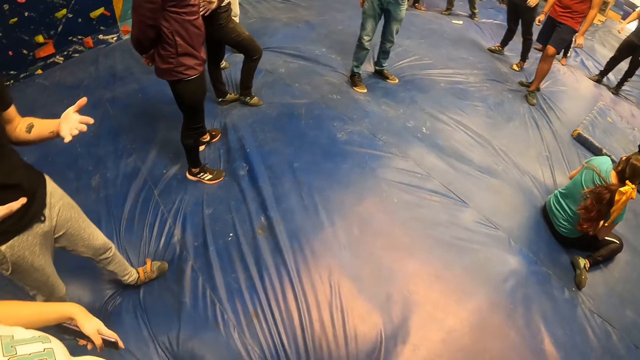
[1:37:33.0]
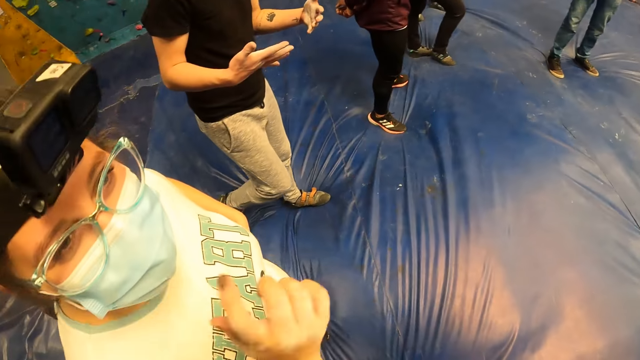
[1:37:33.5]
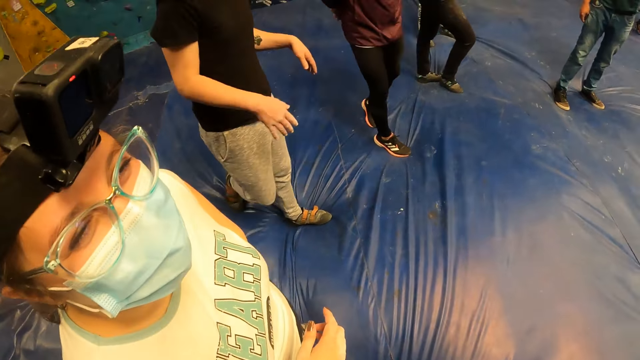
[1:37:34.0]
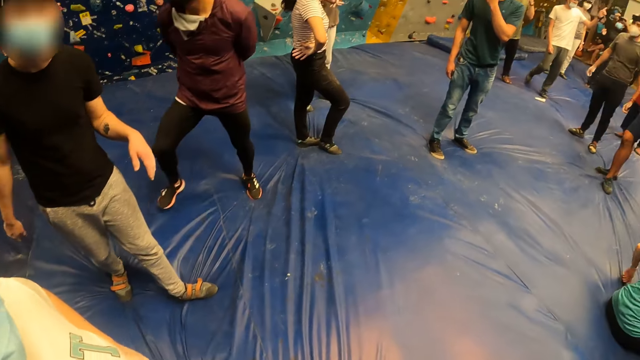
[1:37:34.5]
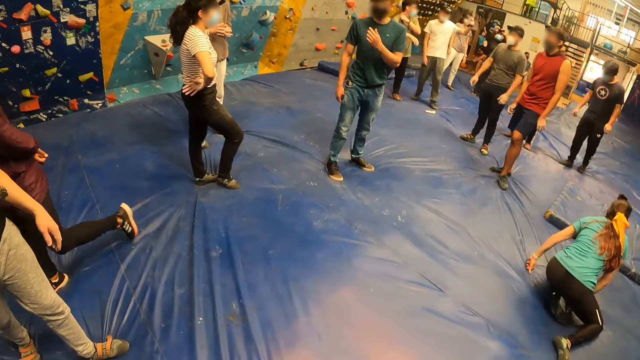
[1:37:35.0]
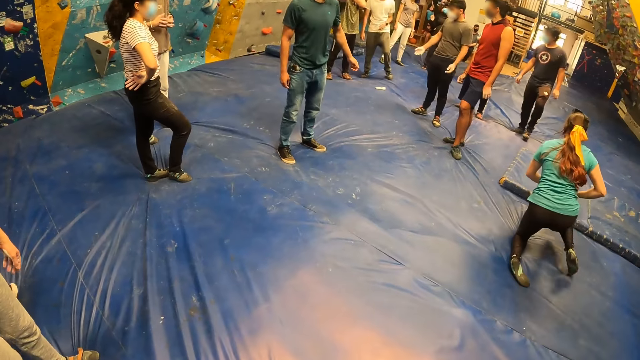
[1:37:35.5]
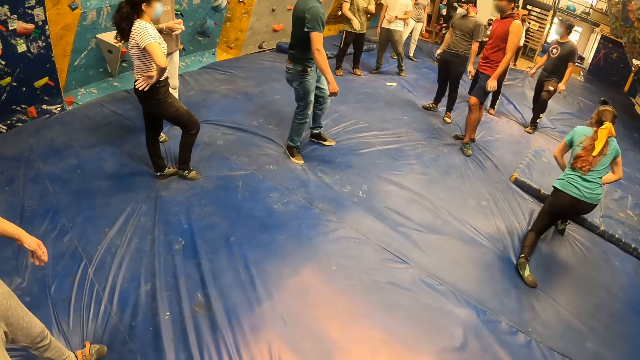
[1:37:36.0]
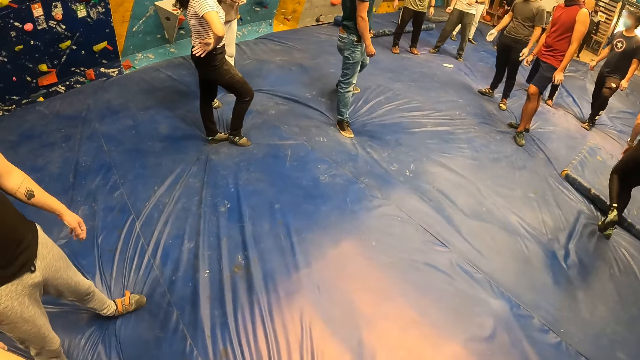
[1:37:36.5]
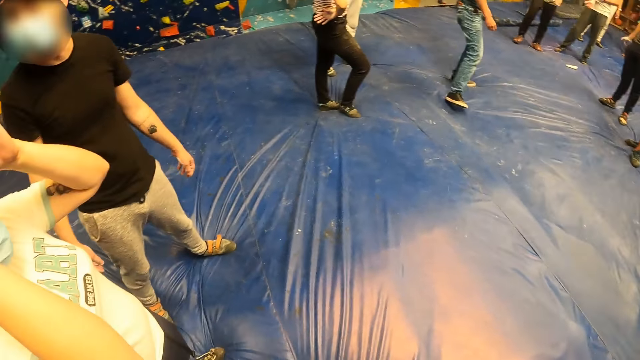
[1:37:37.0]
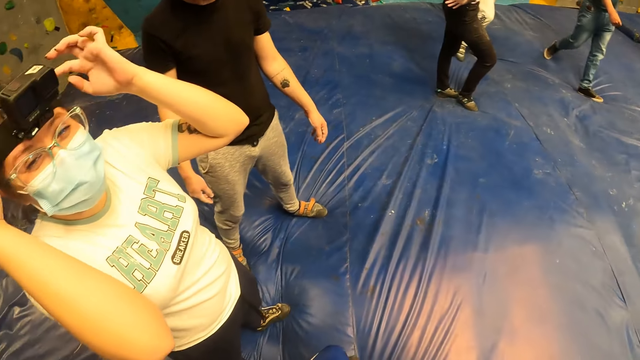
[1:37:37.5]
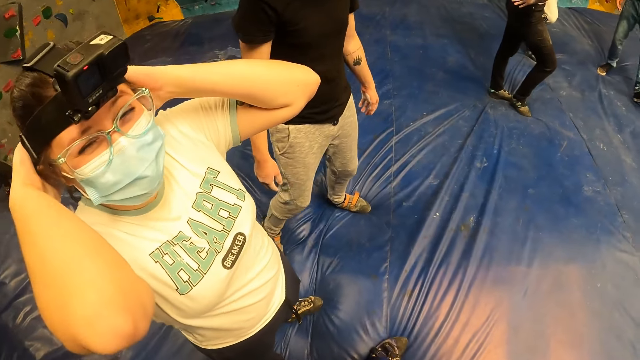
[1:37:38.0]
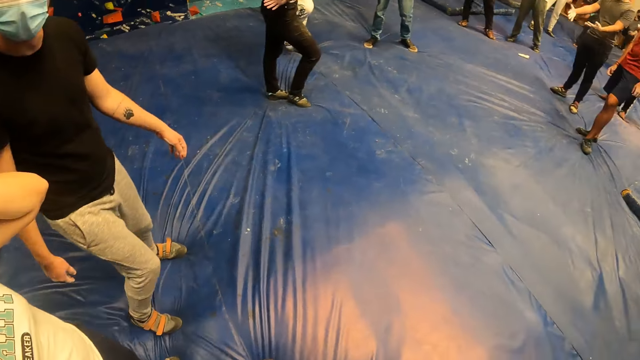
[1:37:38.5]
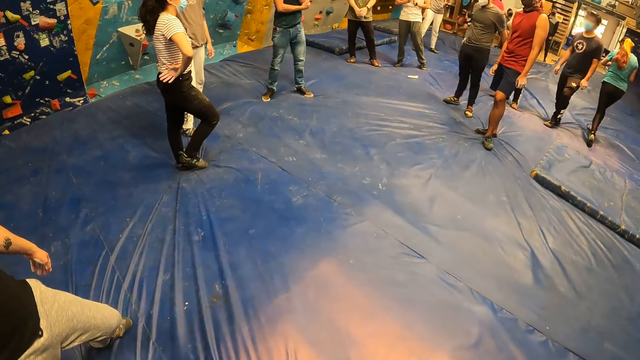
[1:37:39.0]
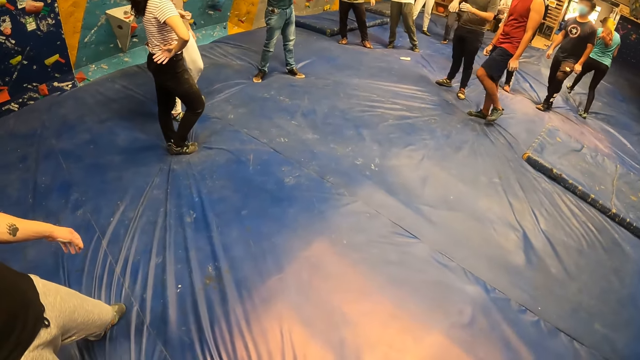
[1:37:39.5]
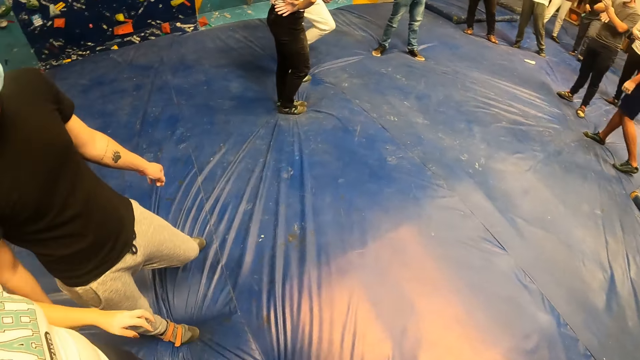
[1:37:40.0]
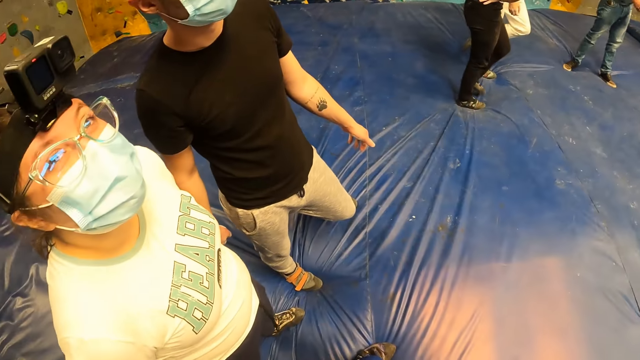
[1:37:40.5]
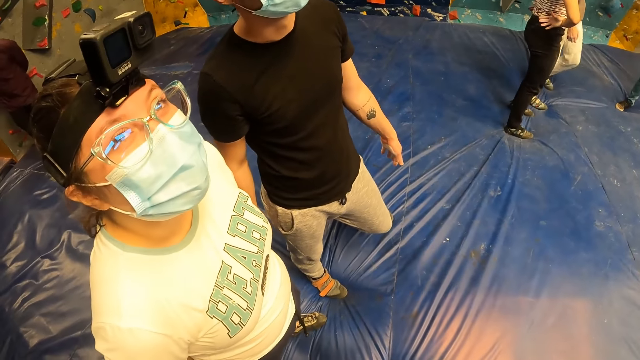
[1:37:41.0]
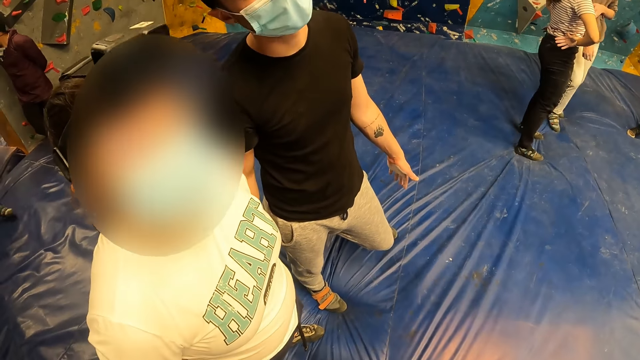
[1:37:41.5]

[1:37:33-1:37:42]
A person walks from the colleague. Another person moves on the floor. The woman touches the camera.

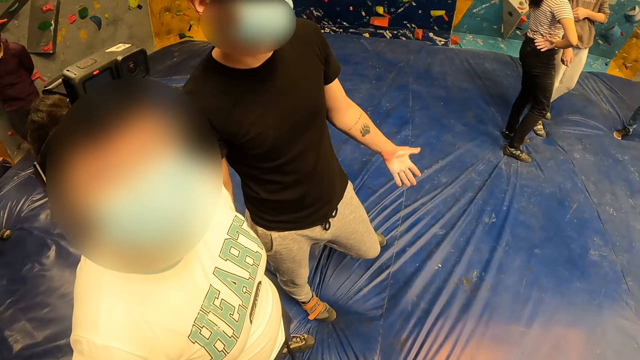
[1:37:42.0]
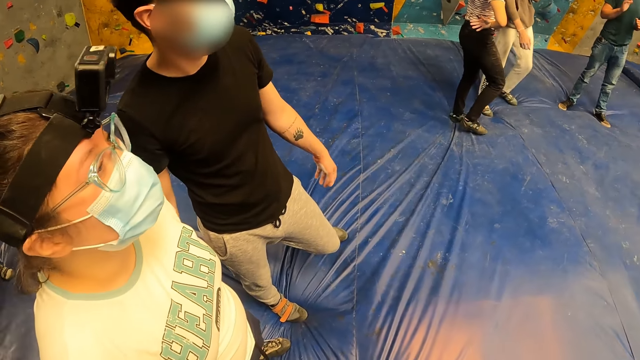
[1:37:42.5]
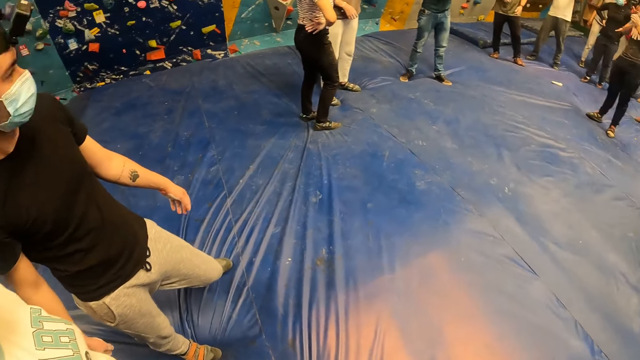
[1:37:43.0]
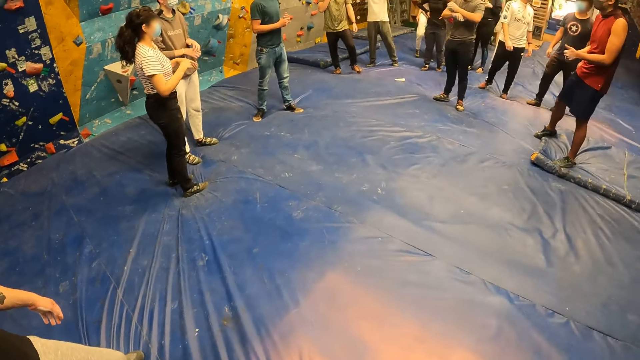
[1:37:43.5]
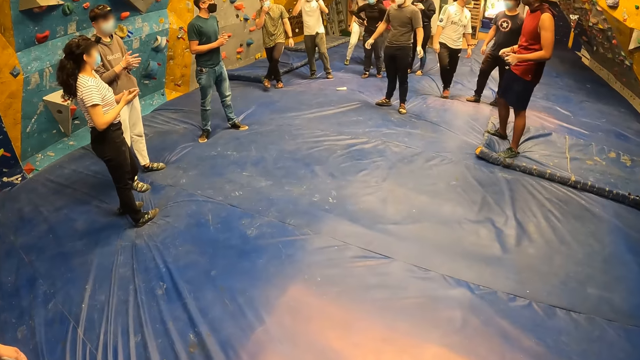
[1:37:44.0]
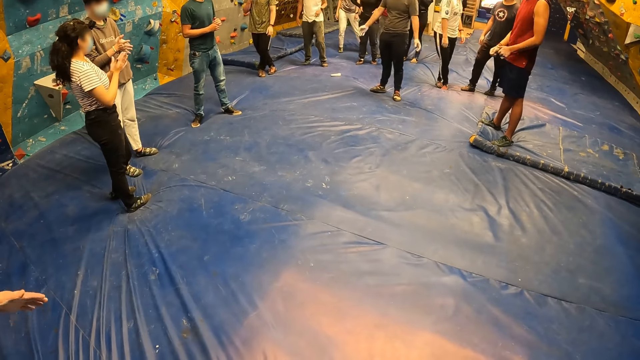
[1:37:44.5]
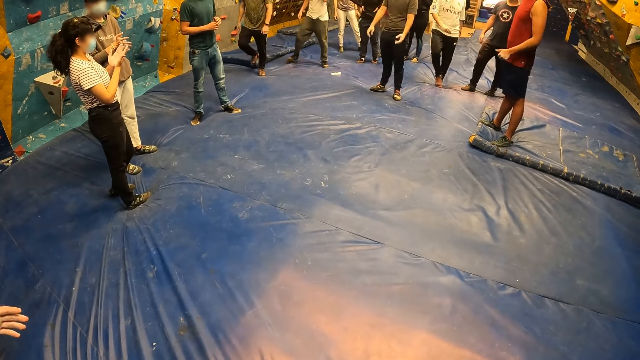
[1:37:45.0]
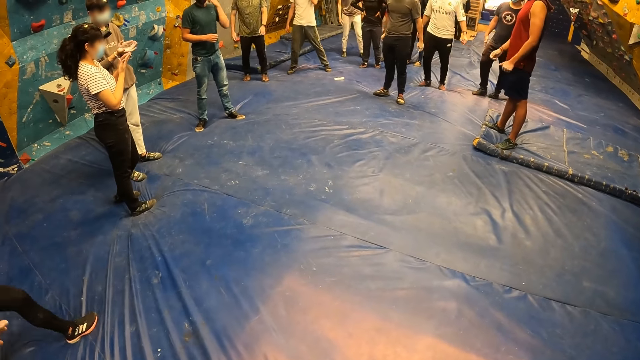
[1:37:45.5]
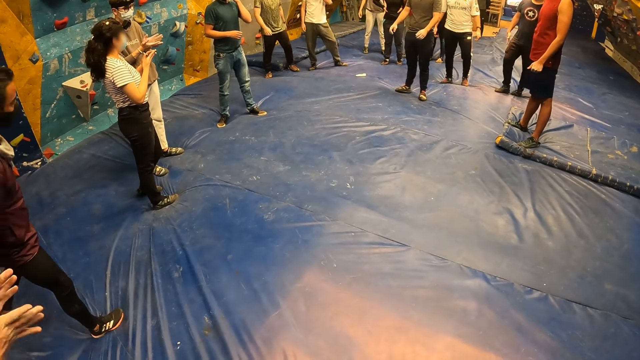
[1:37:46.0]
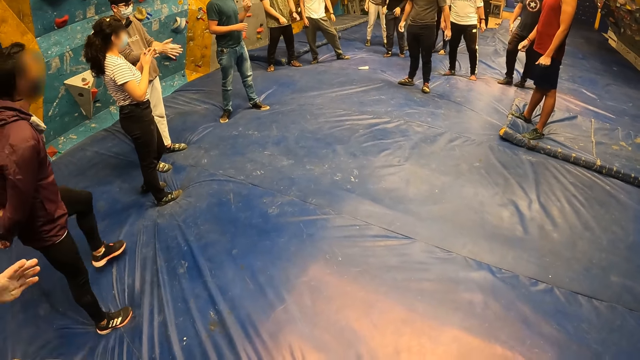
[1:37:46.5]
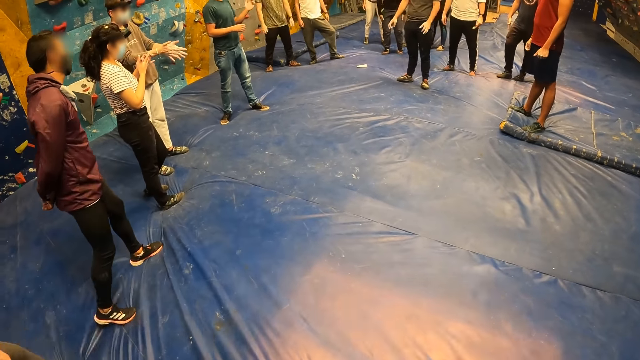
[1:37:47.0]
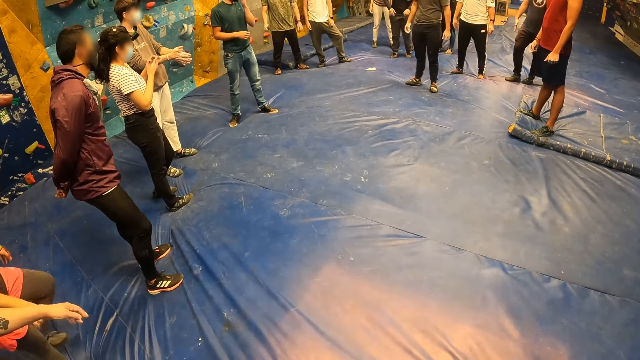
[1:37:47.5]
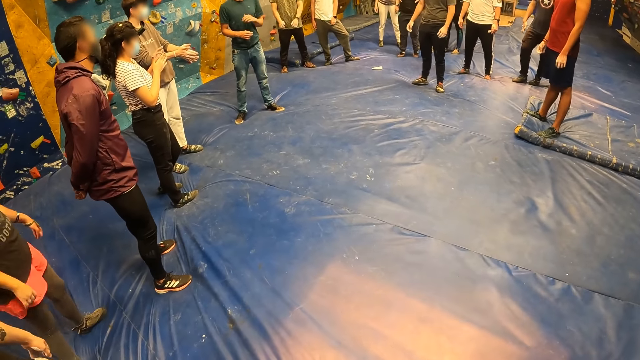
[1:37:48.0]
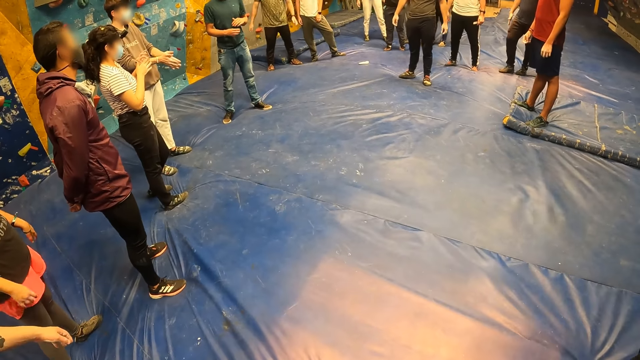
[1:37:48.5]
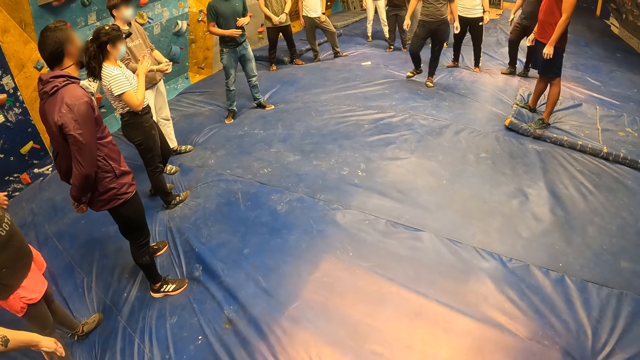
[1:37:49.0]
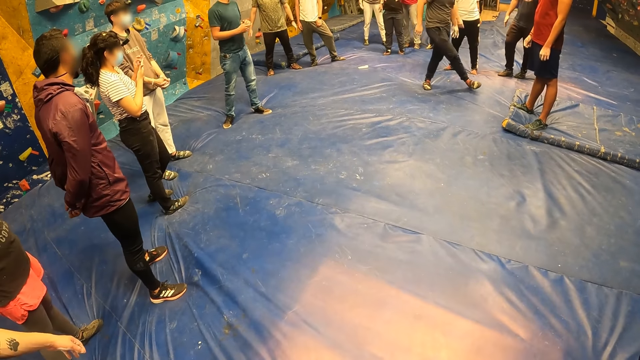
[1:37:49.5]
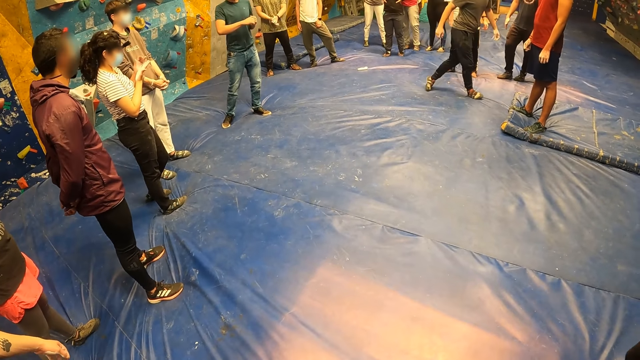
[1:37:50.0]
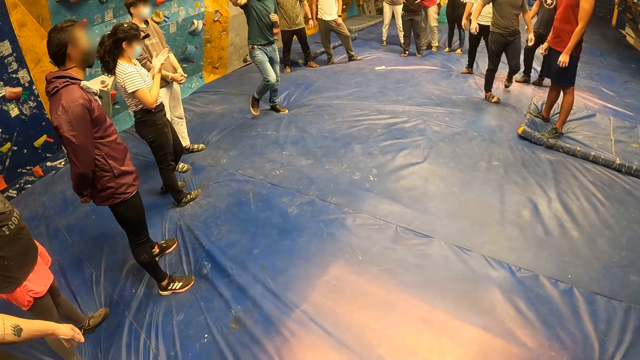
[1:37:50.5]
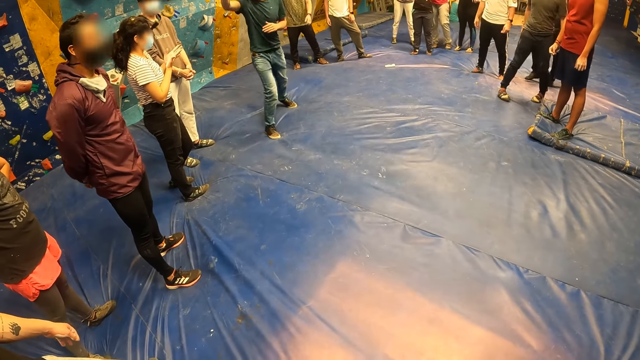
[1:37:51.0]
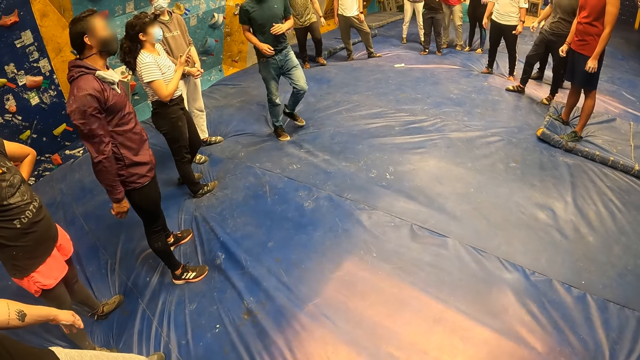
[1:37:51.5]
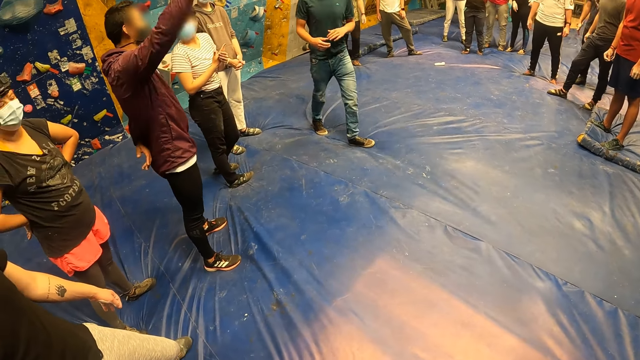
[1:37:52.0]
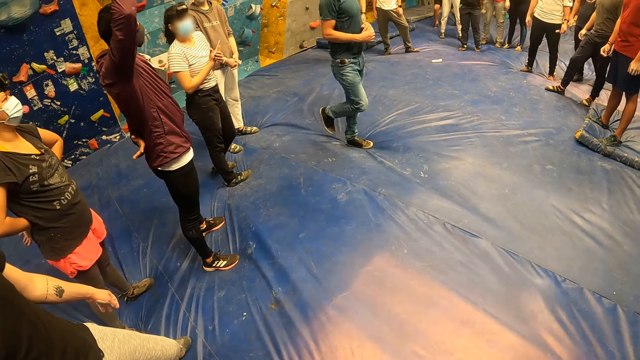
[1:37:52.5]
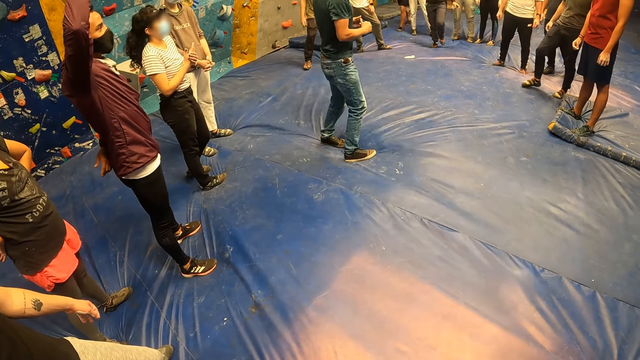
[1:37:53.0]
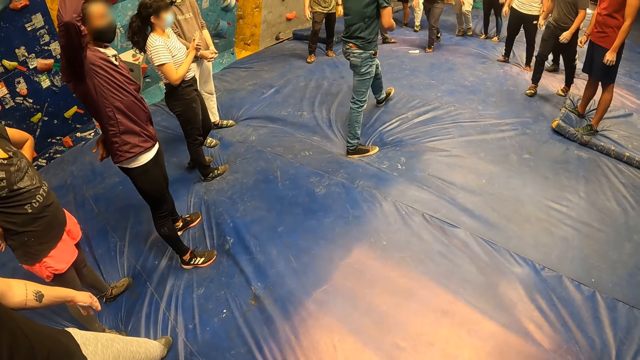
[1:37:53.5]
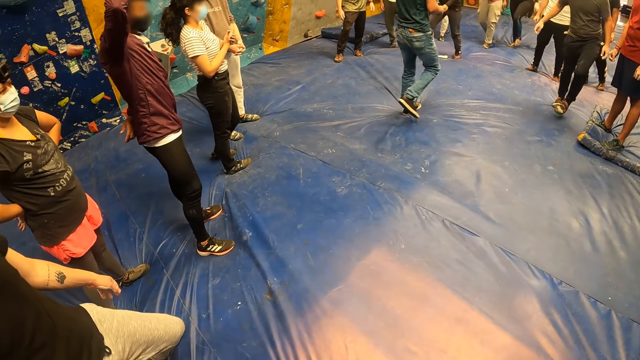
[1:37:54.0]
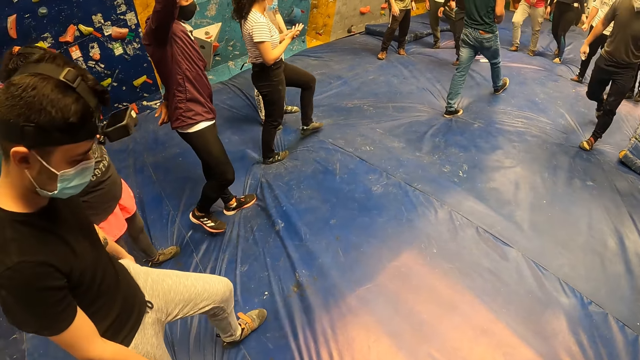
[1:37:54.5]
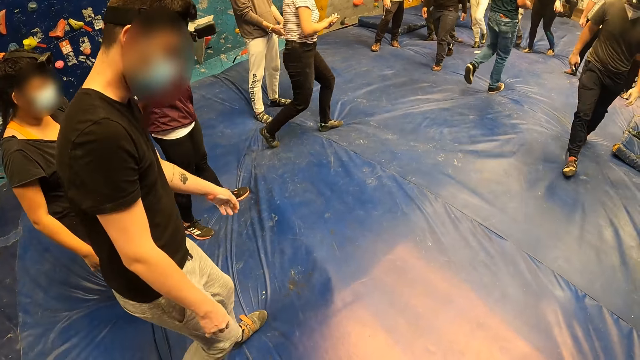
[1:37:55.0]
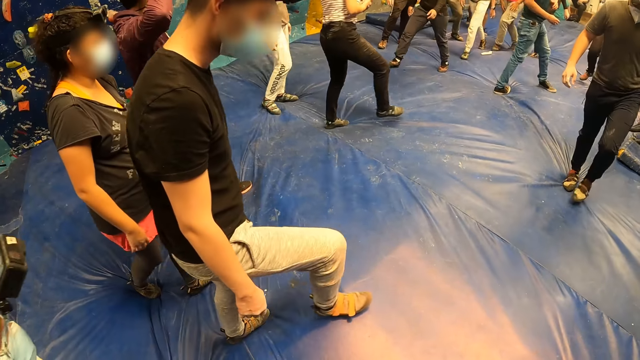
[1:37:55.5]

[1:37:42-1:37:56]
A person moves the hand down. The woman claps hands. The first person moves the hand on the face. Another person raises the hand. The first person raises the hand up. The man walks away from the camera wearer.
